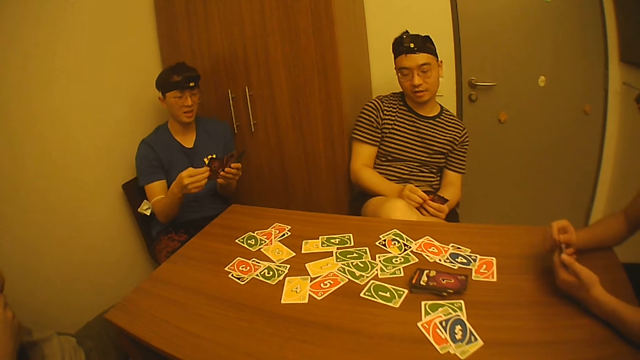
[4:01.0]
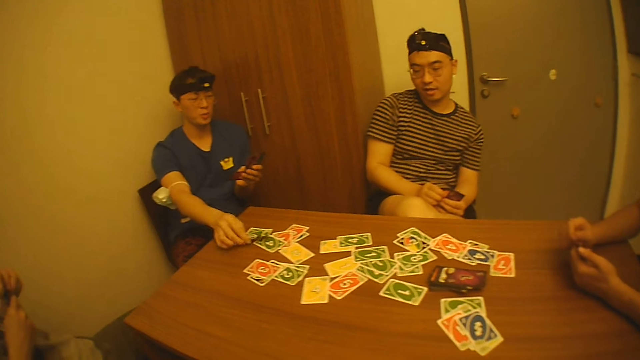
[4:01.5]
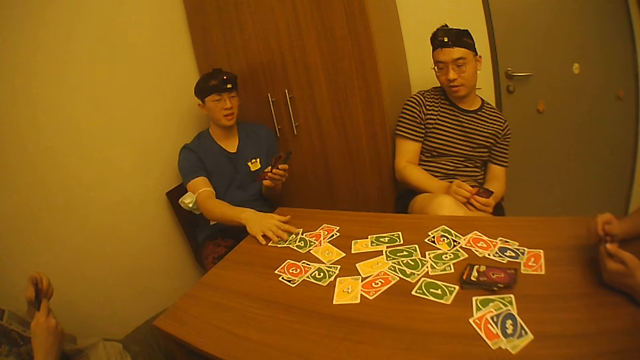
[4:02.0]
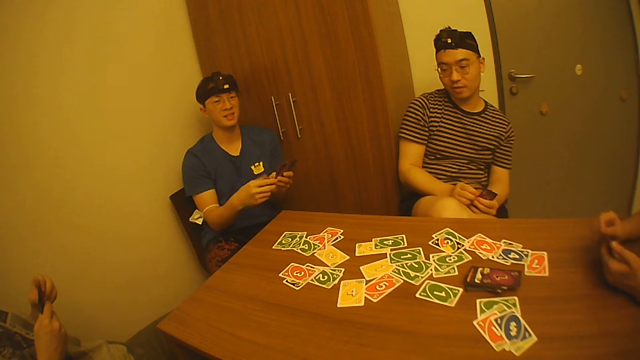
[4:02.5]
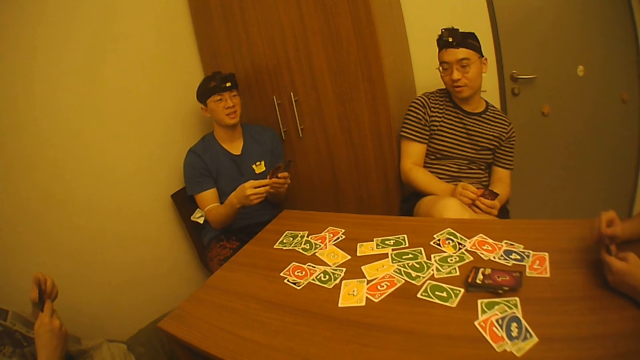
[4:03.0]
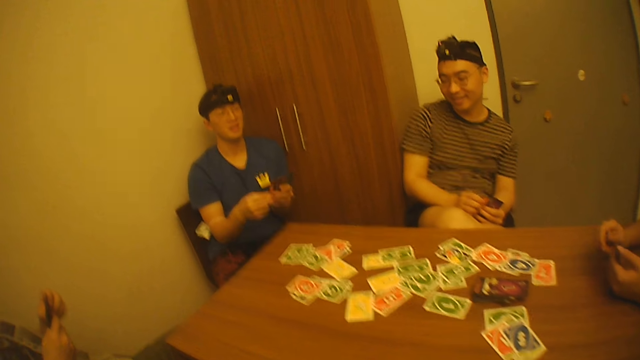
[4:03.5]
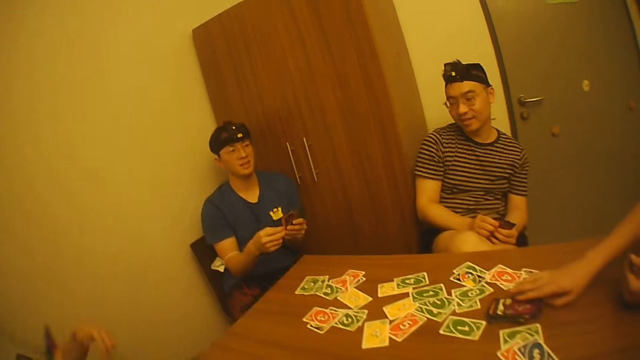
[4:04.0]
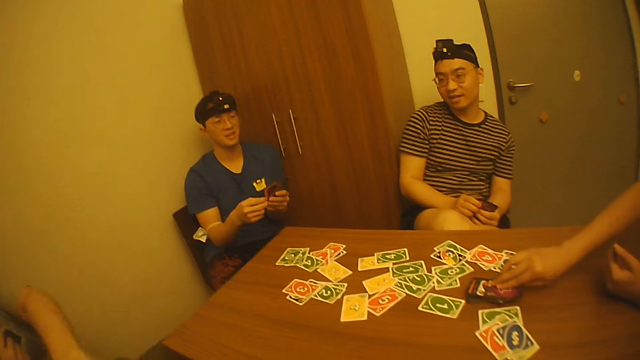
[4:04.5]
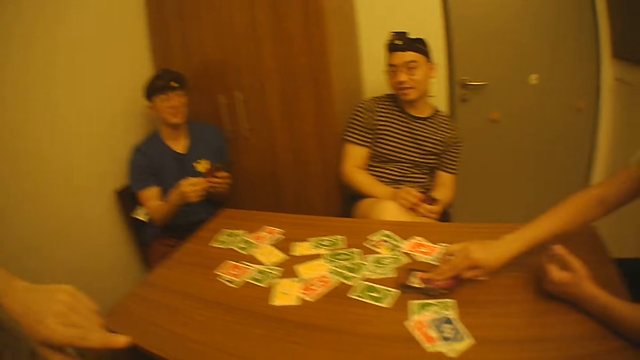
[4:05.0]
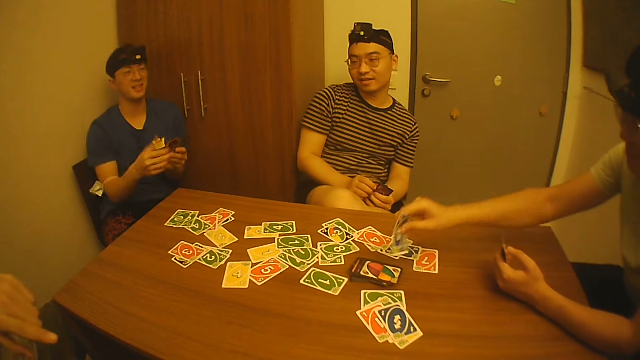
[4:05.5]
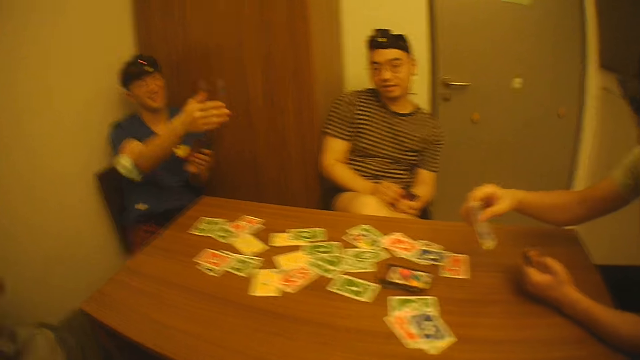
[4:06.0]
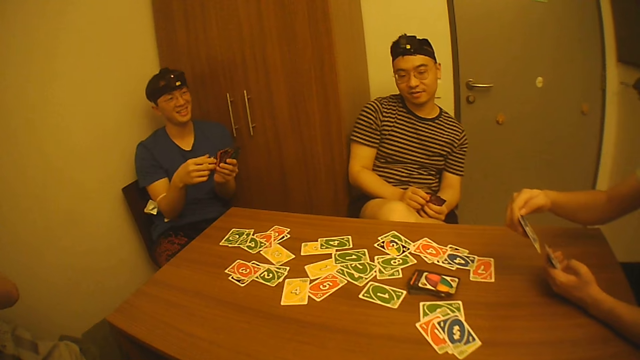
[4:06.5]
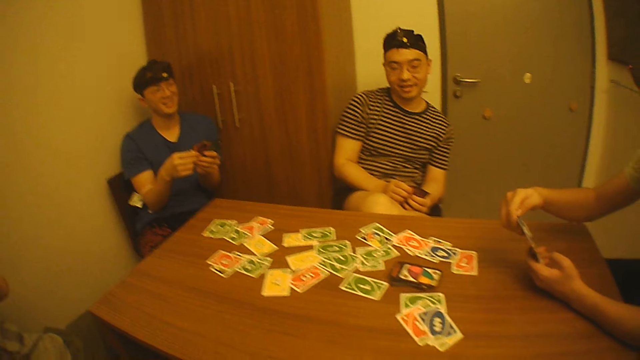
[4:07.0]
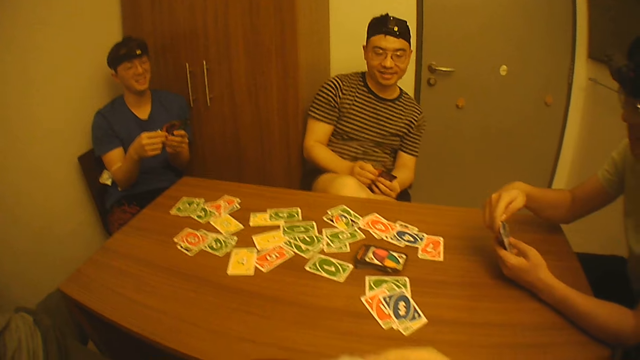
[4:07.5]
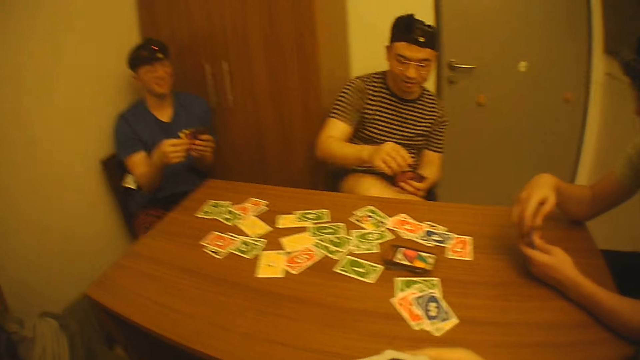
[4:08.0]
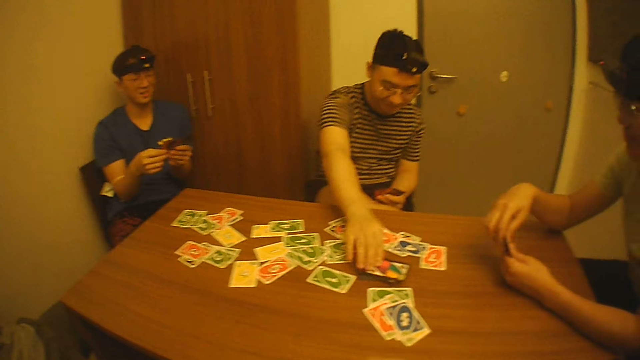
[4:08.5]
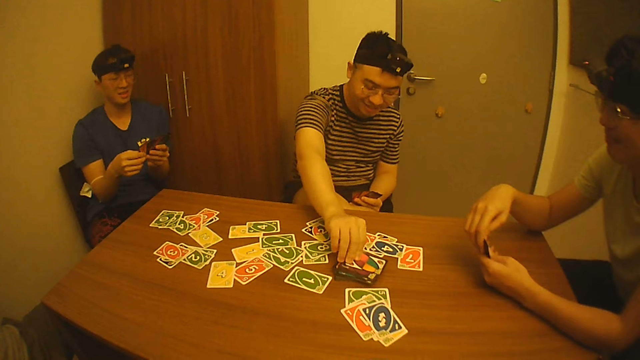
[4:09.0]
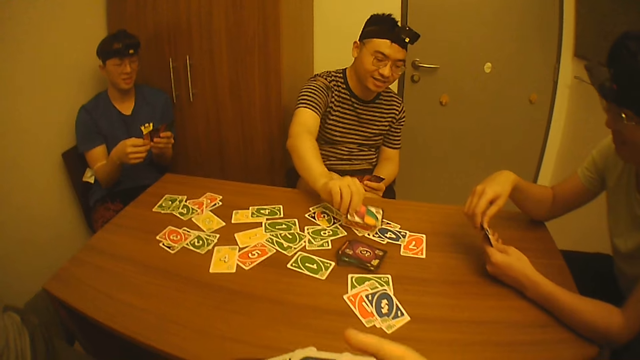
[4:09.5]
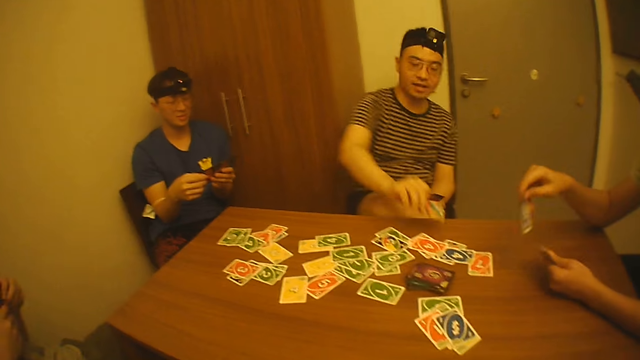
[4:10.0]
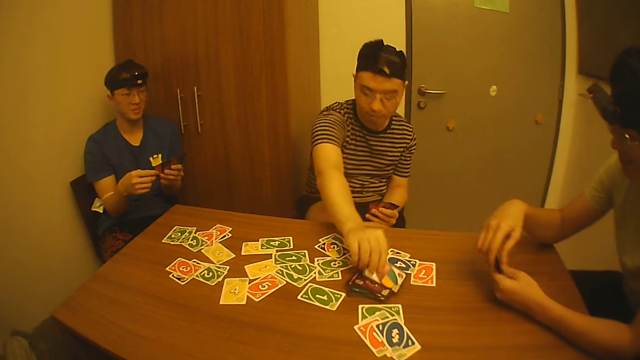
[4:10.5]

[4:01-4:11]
A man arranges the cards in his hands. He drops two cards on the table with his right hand. Another man arranges the cards in his hands. The first man takes the play card. The other man picks up a card from the pack of cards on the table with his right hand. He looks at the play card and arranges the cards in his hands. A third man picks up a card from the pack of cards on the table with his right hand.

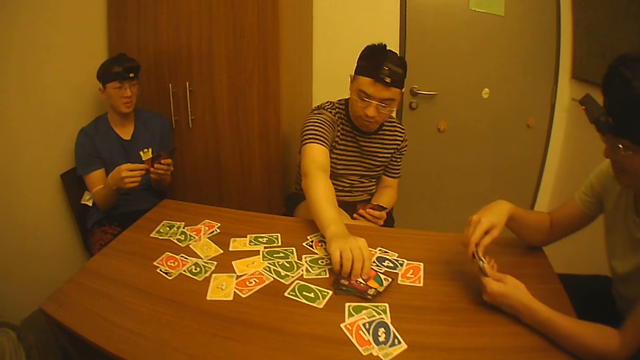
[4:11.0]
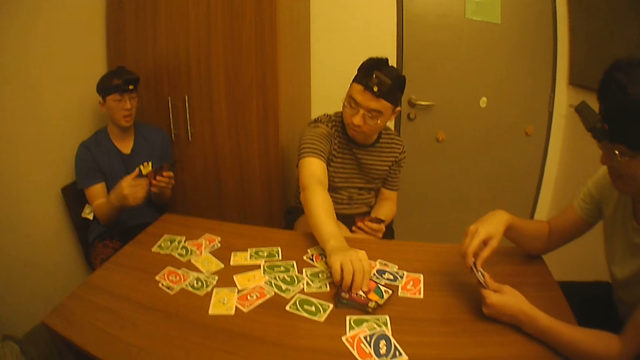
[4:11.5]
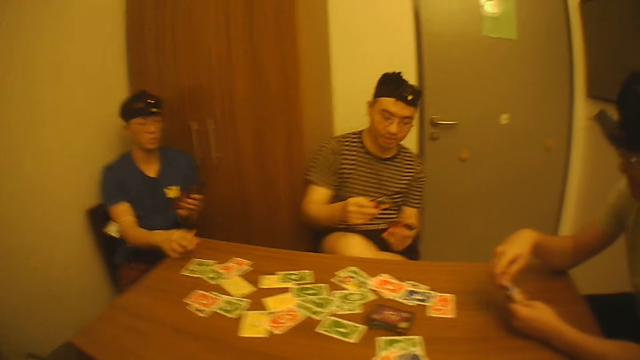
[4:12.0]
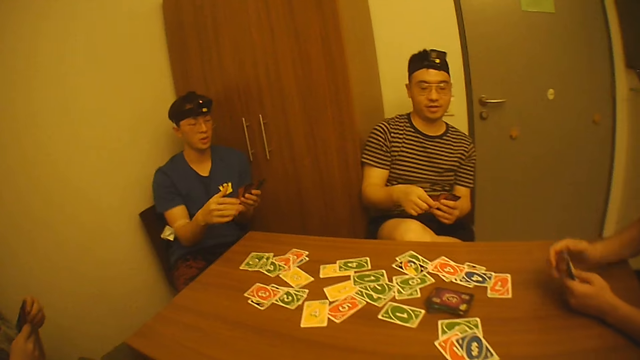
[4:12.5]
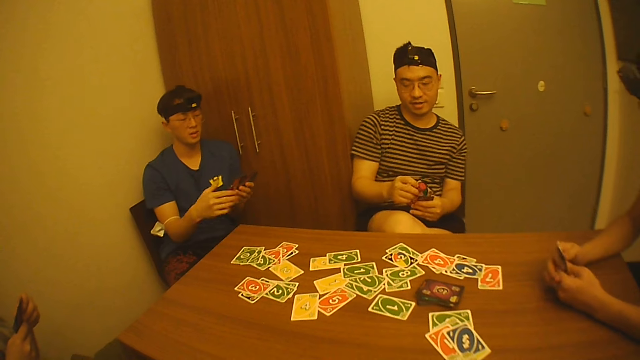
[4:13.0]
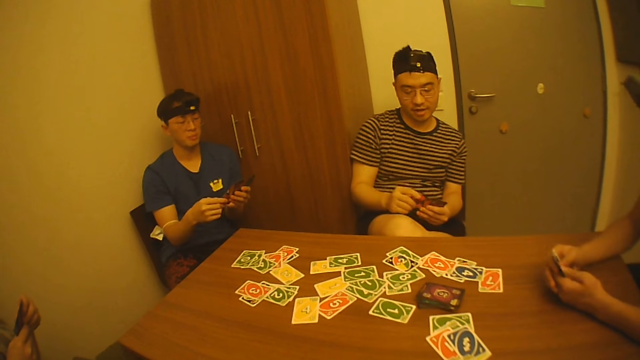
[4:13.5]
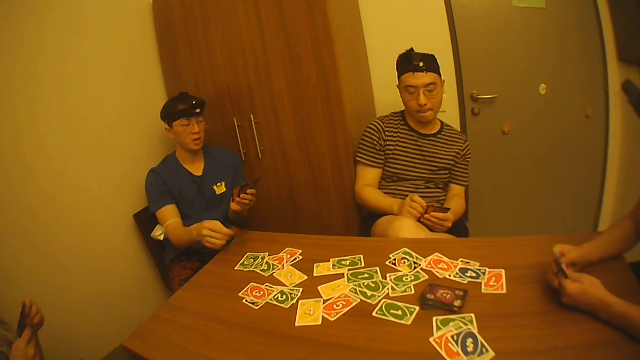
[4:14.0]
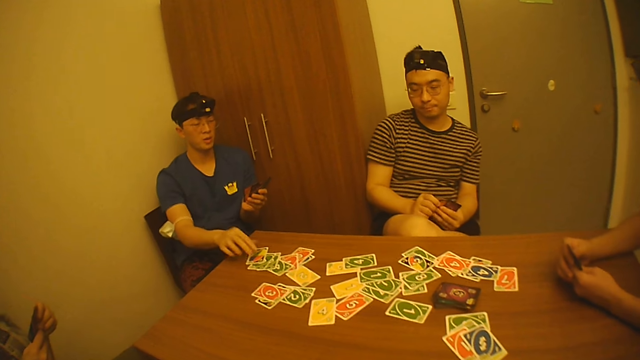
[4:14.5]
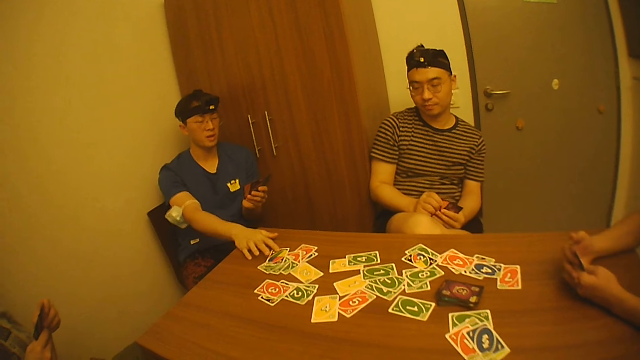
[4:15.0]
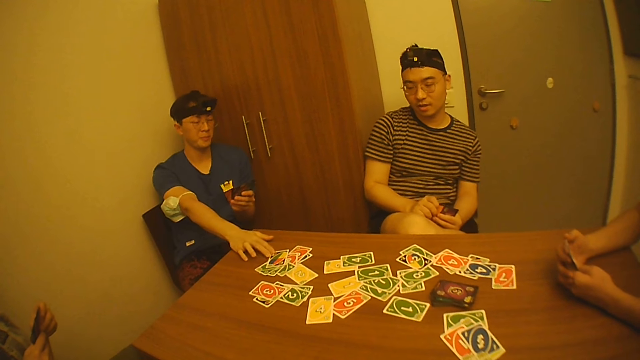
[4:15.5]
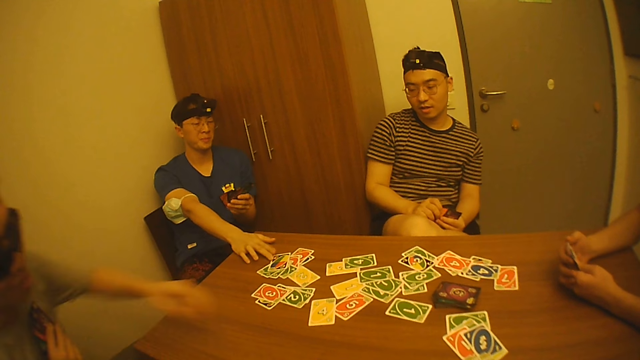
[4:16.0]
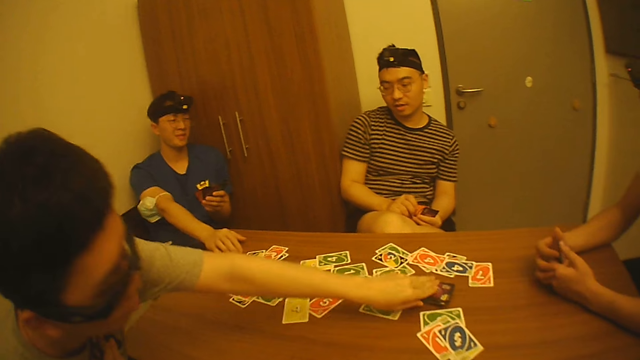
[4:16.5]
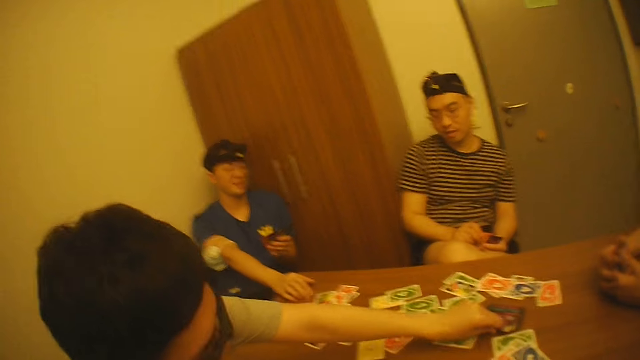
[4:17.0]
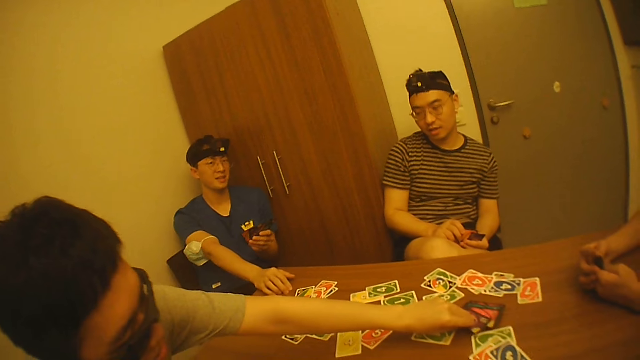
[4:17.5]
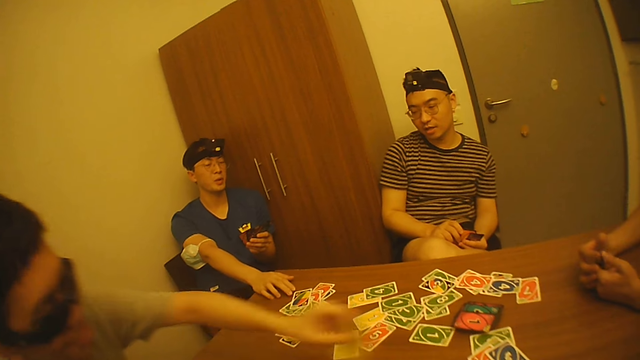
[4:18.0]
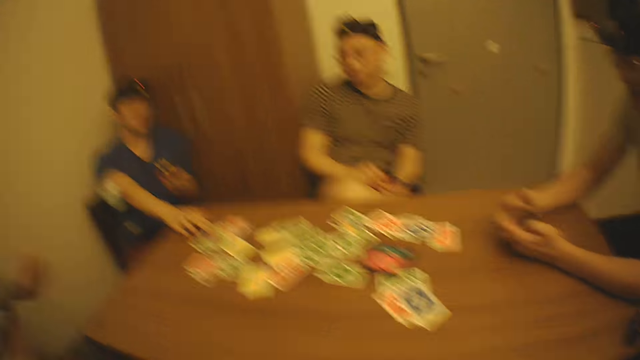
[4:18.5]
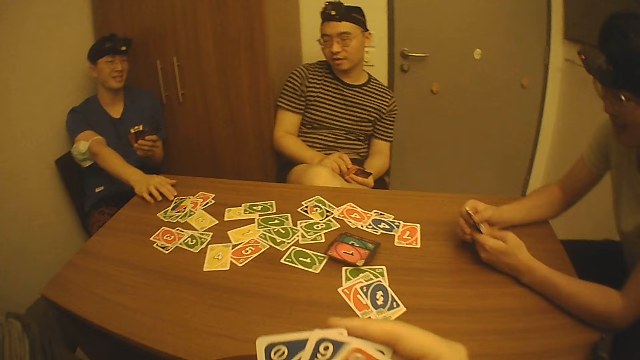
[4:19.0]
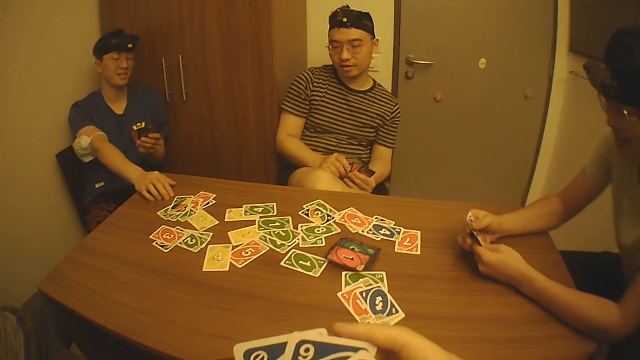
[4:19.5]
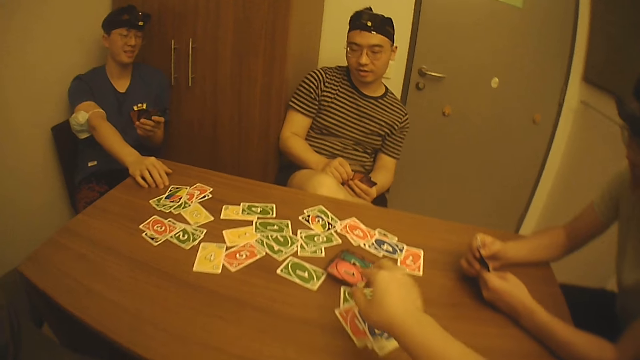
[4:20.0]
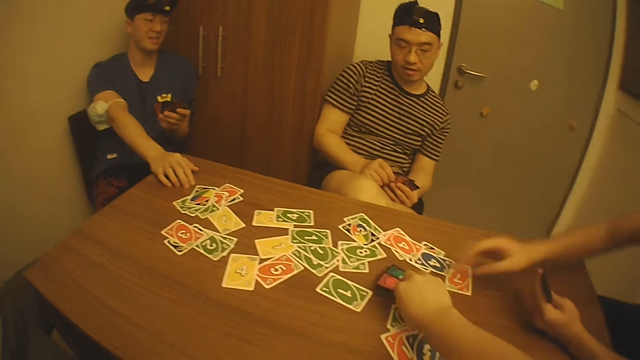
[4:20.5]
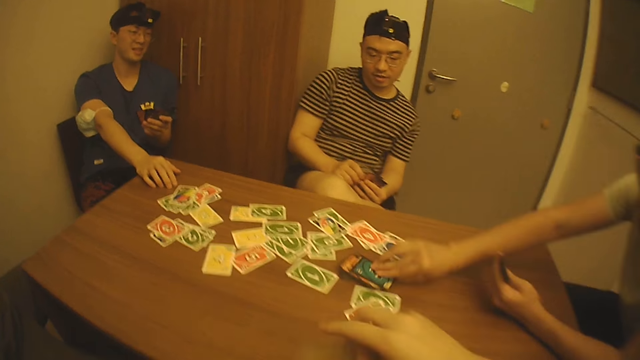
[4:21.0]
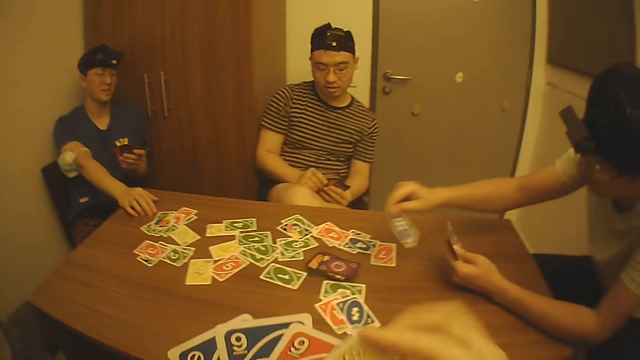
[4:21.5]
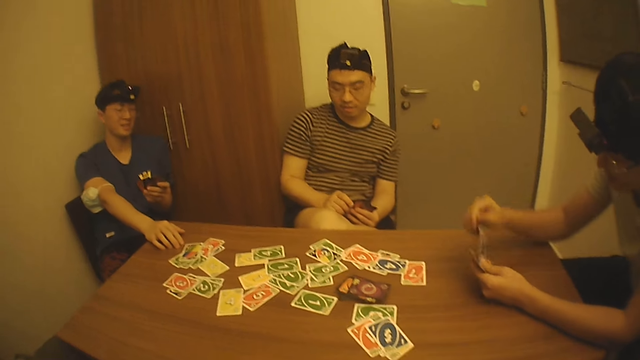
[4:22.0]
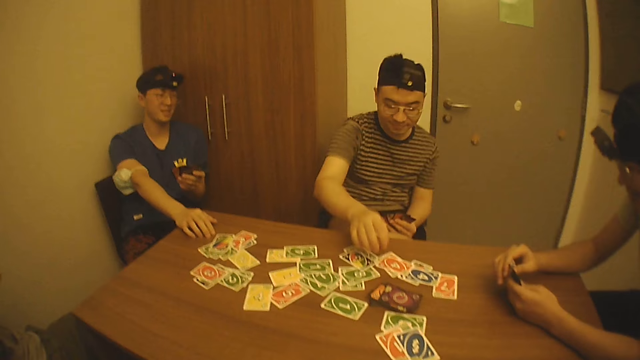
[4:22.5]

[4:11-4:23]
A man puts down the play card. Another man moves the cards on the table with his right hand. The first man takes the play card. The other man puts down the play card. He holds the play cards, takes the play card, drops a card on the table with his right hand, and moves the cards on the table with his right hand. A third man picks up a card from the pack of cards on the table with his right hand. The camera wearer interacts with the second man, the first man, a fourth man, and the third man. He picks up a card from the pack of cards on the table with his right hand. The fourth man picks up a card from the pack of cards on the table with his right hand.
